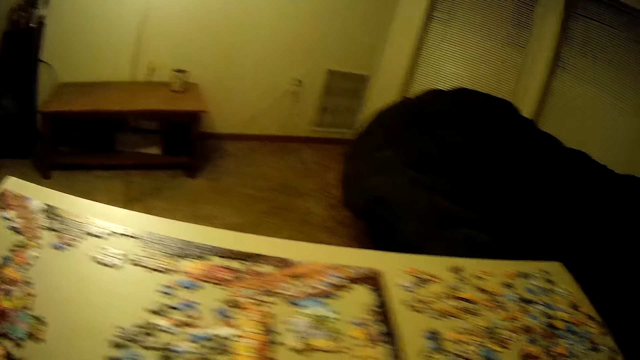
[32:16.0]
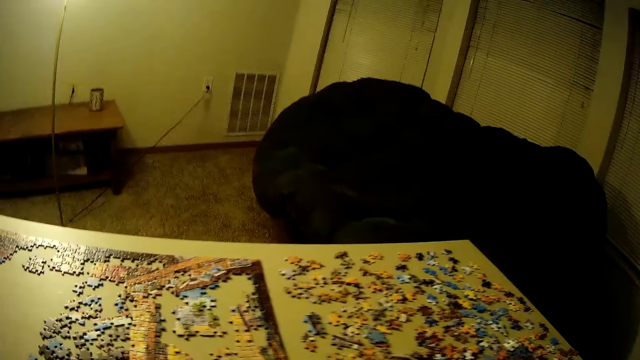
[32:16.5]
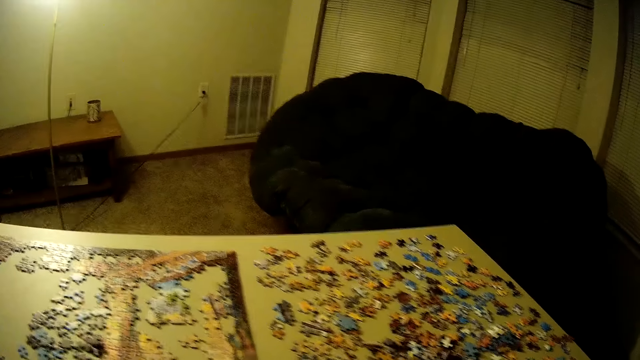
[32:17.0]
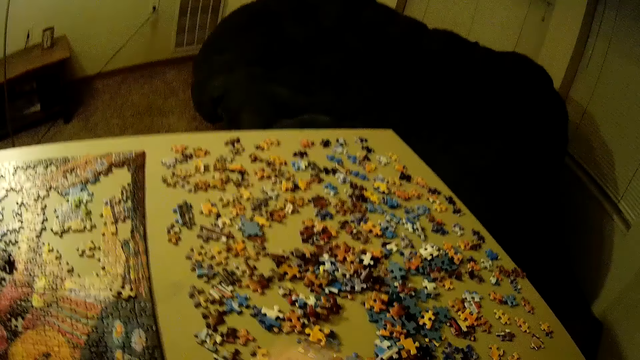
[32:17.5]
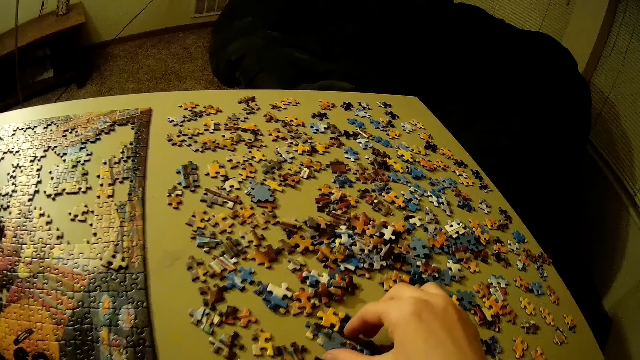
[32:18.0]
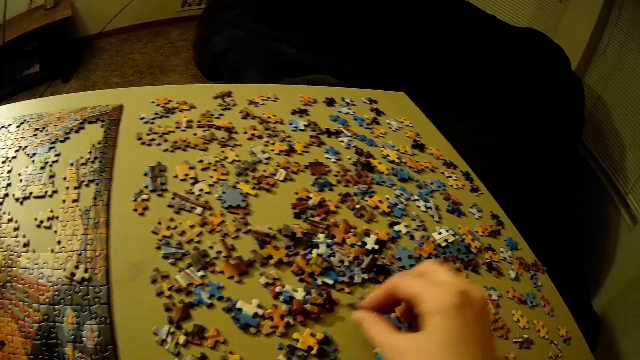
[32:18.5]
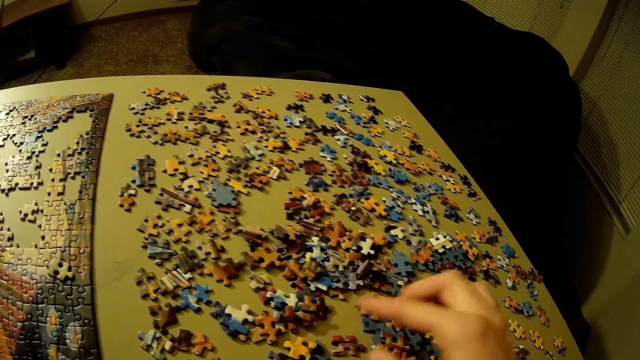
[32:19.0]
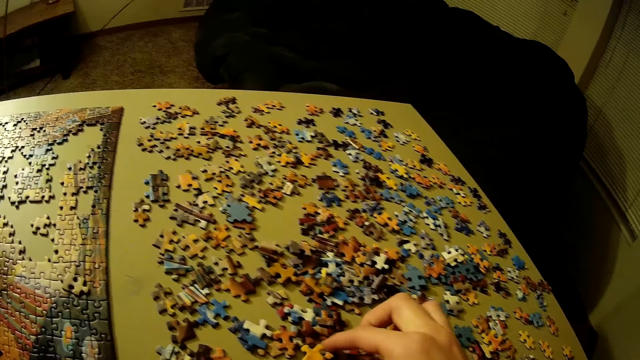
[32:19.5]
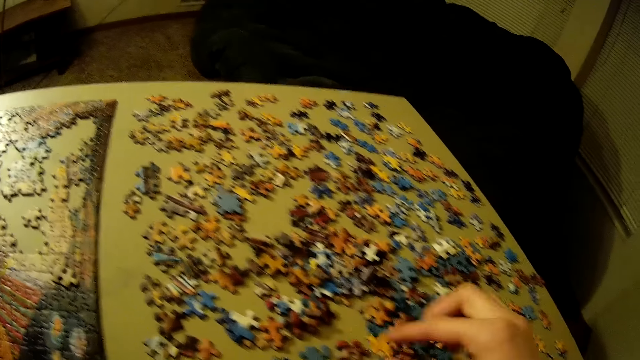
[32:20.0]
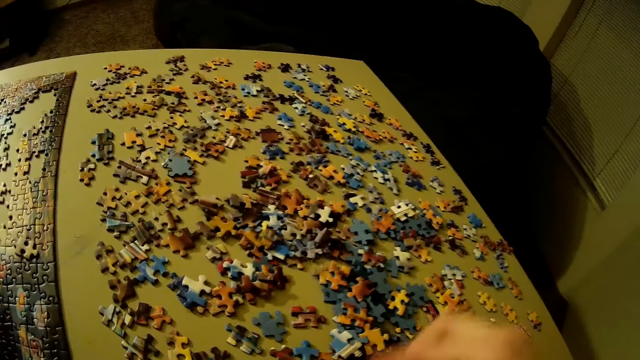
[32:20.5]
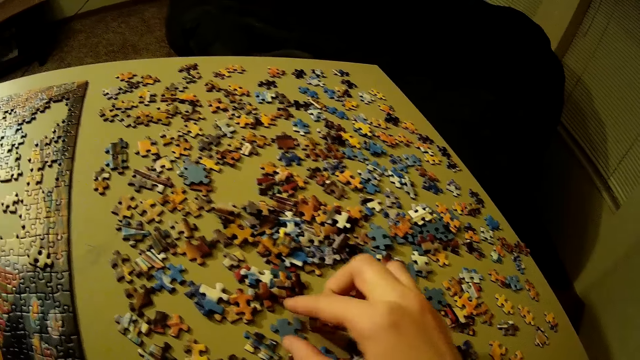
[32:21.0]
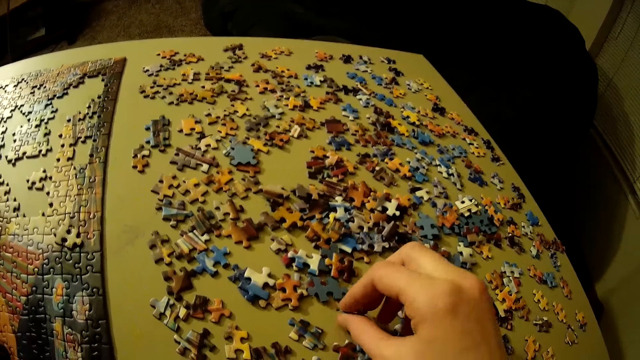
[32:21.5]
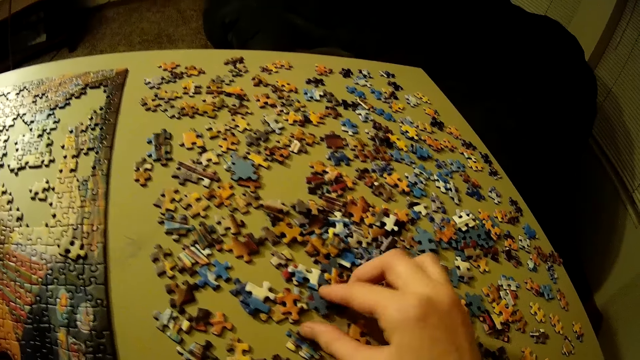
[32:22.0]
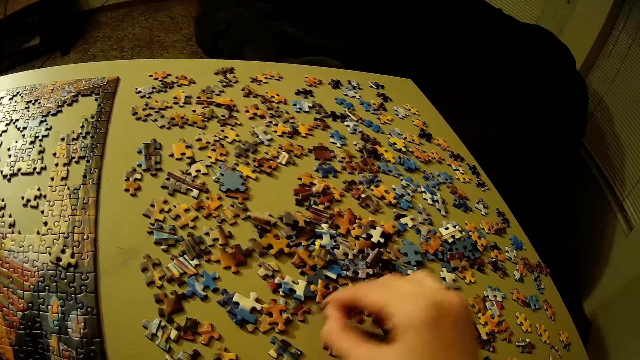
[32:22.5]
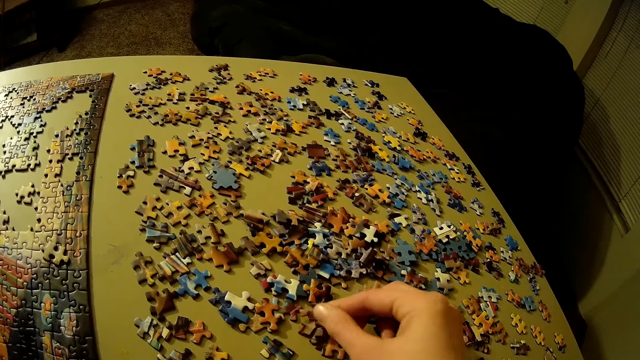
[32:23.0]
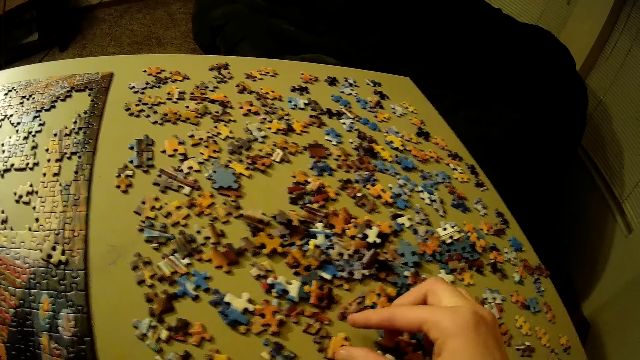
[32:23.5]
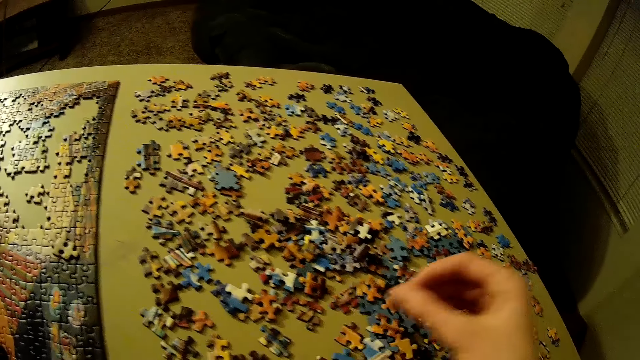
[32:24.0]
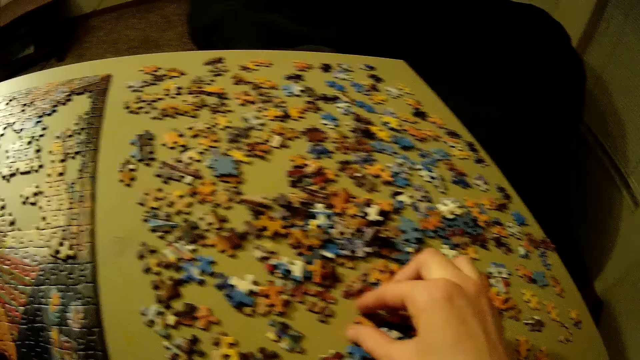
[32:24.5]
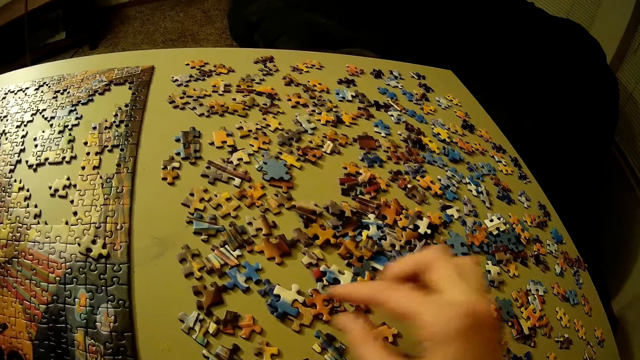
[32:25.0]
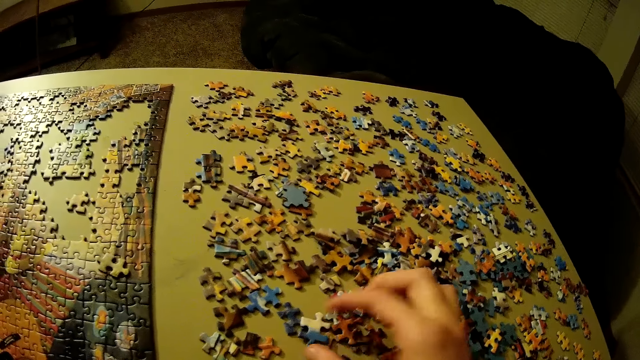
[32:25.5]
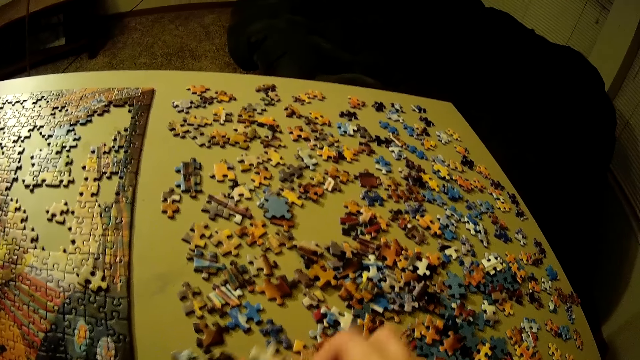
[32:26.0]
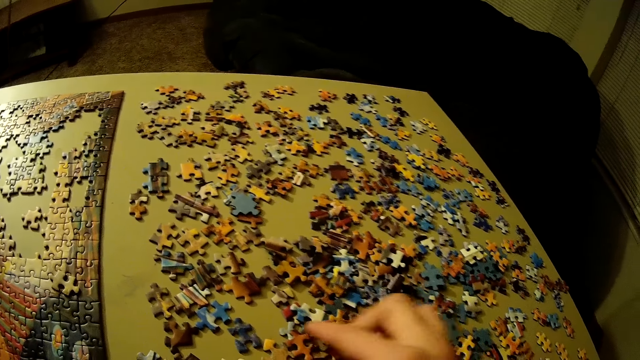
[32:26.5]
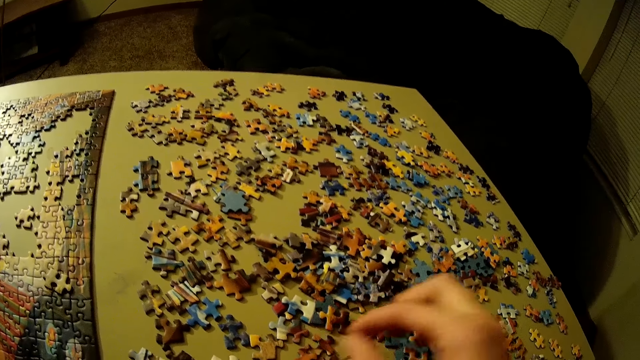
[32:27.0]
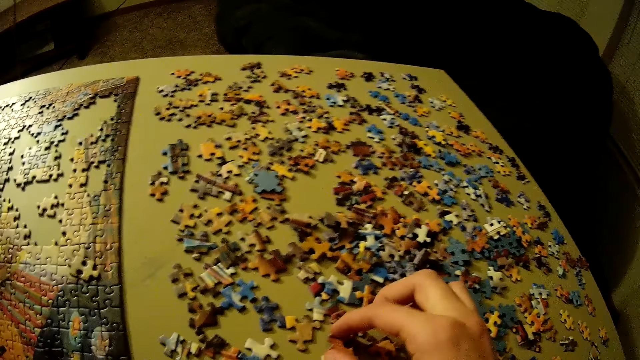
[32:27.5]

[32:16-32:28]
The camera wearer sorts the puzzle piece. They pick up a puzzle piece. They put the puzzle piece on the table. They pick up a puzzle piece. They put the puzzle piece on the table. They pick up a puzzle piece. They arrange the puzzle pieces.

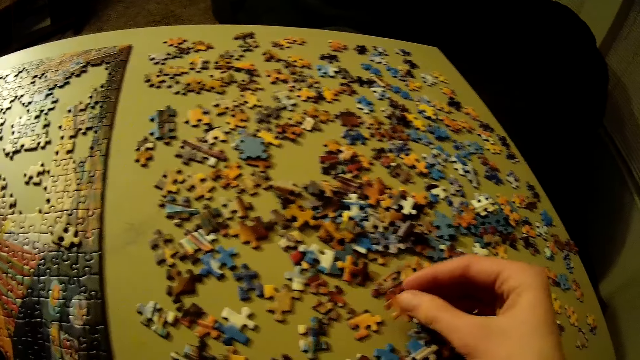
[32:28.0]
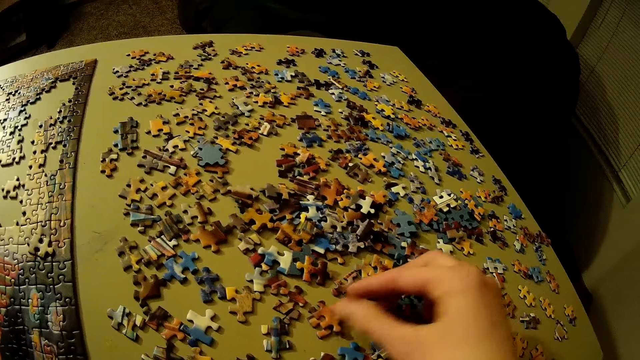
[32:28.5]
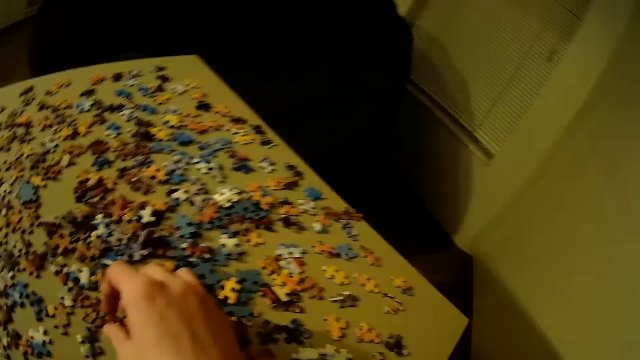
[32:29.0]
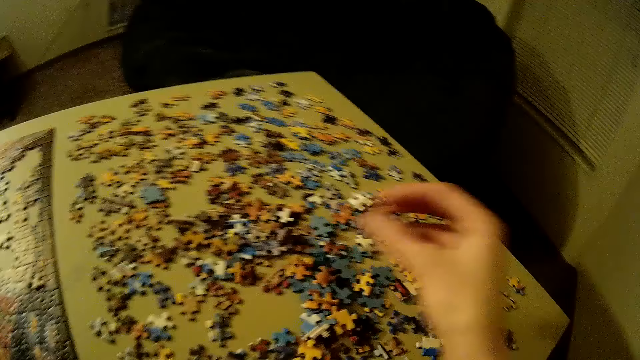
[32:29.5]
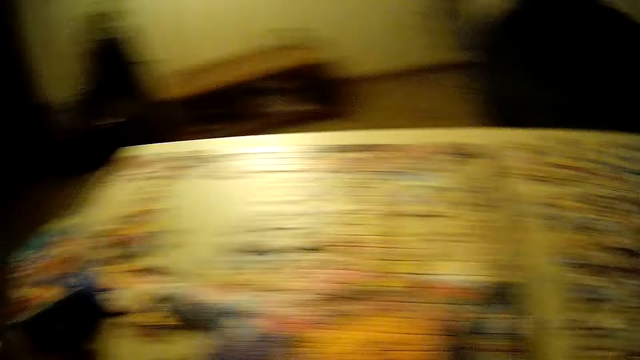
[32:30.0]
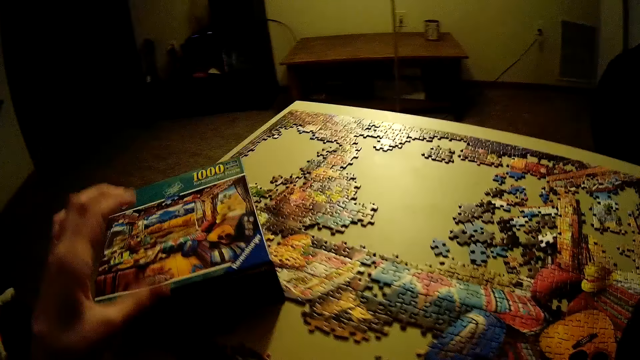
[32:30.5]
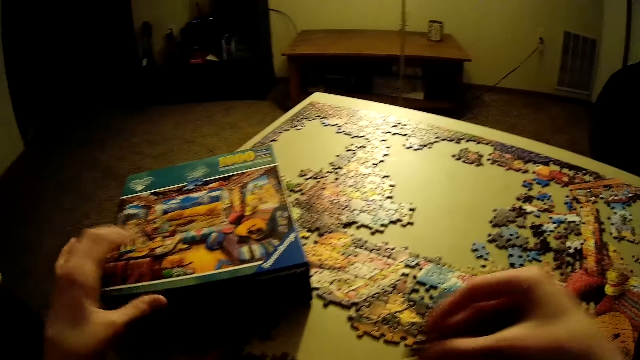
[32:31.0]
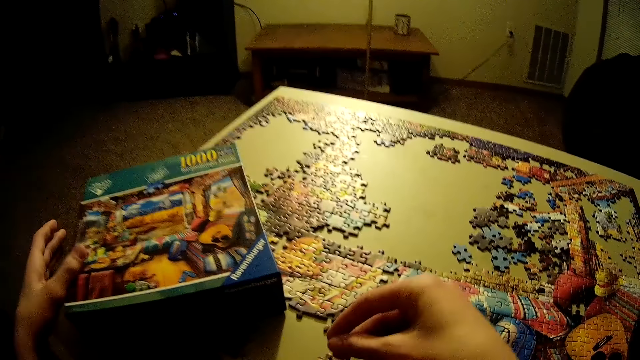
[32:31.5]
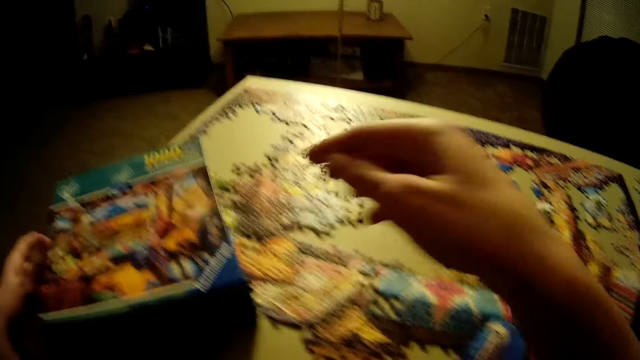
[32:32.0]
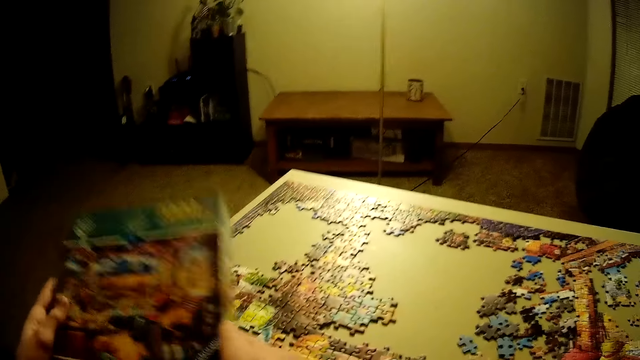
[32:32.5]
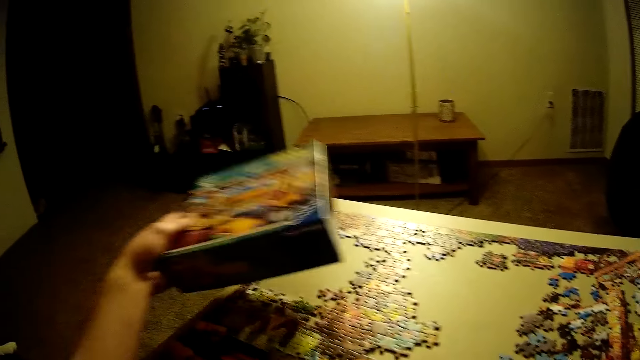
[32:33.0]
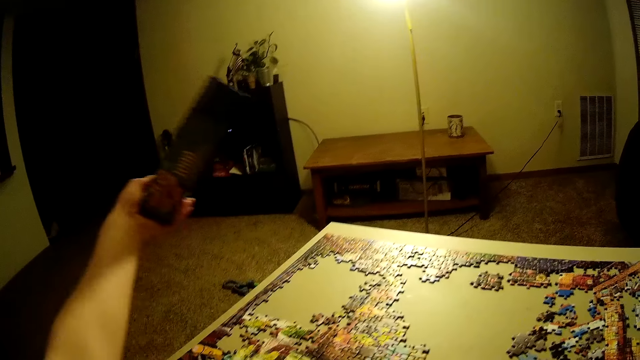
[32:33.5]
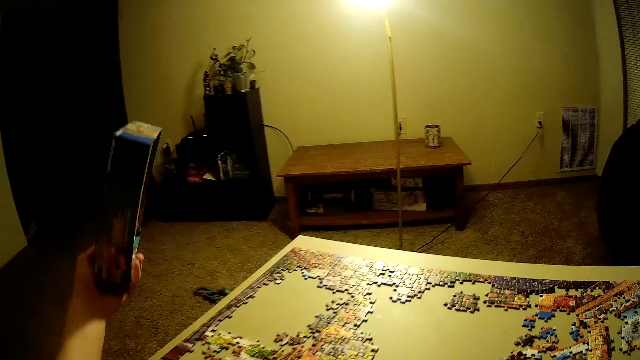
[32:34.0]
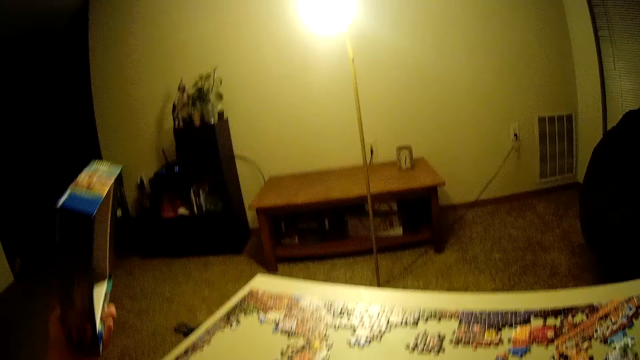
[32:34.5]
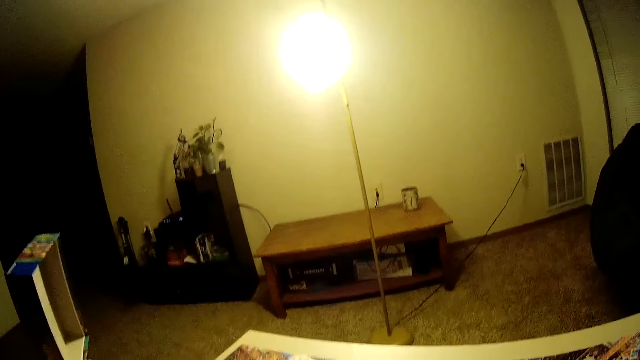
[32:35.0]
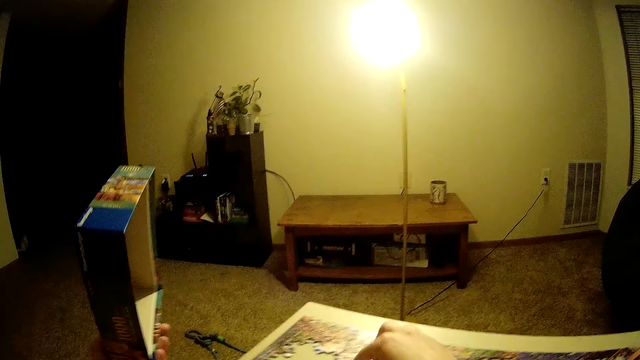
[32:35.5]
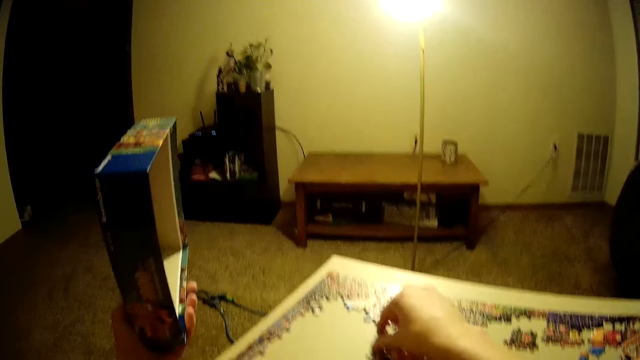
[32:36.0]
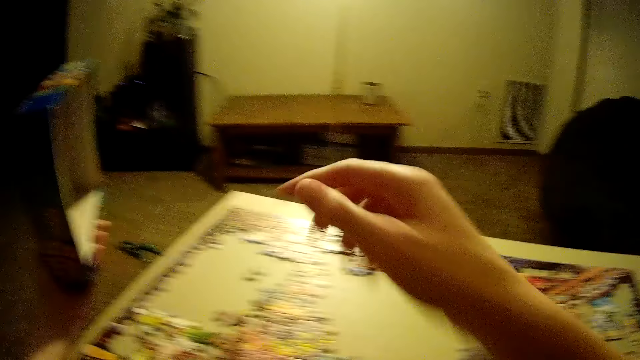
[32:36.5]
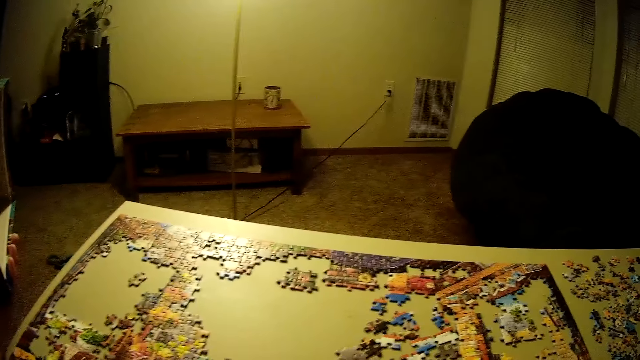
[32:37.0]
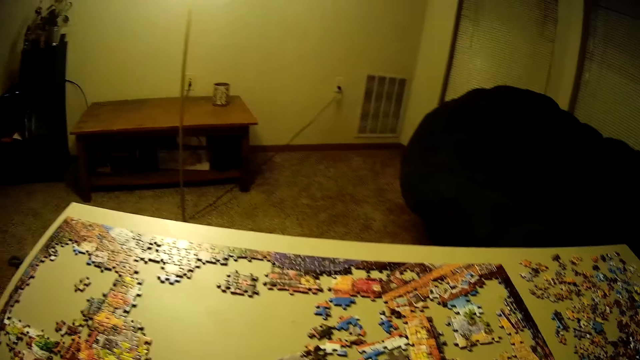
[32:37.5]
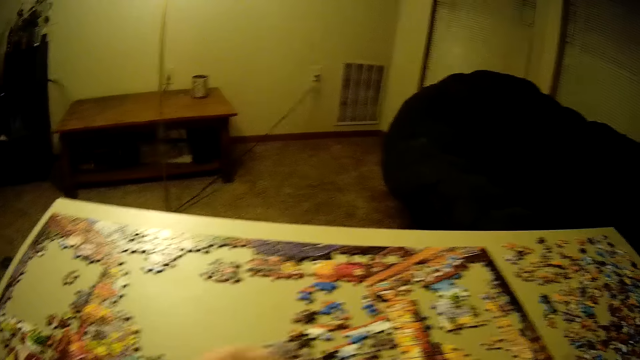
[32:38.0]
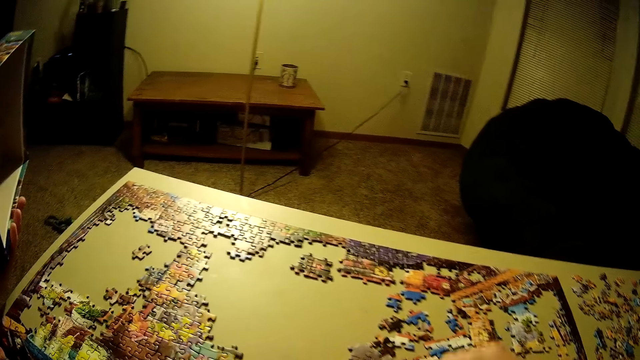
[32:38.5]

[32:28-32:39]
The camera wearer touches the box. He holds the puzzle box. He lifts the box. He pulls a puzzle piece. He sorts the puzzle piece. He withdraws his hand from the puzzle piece.
